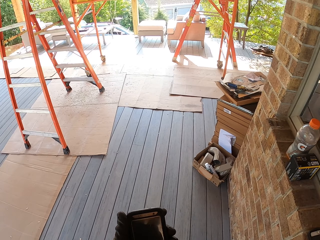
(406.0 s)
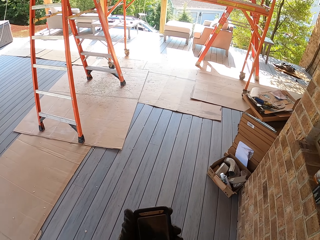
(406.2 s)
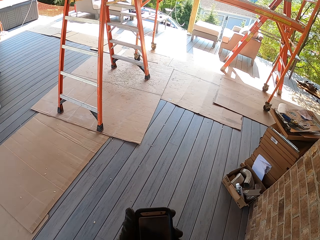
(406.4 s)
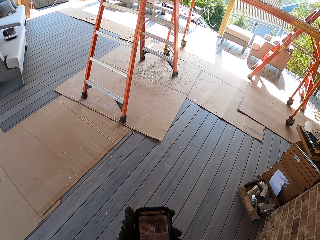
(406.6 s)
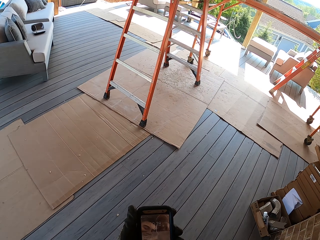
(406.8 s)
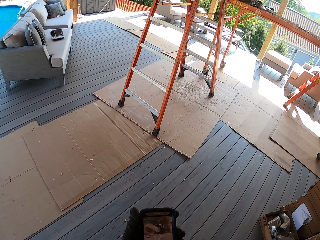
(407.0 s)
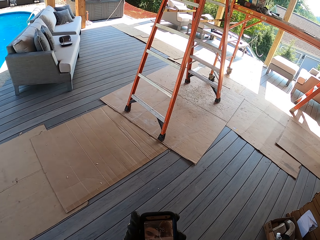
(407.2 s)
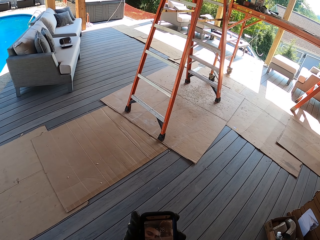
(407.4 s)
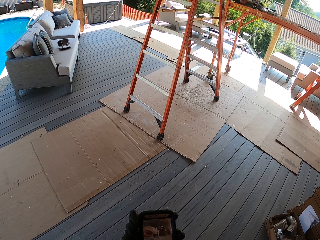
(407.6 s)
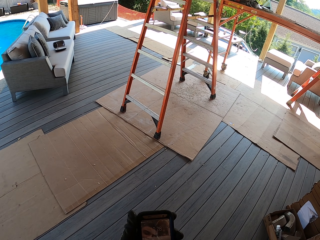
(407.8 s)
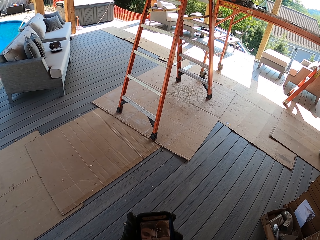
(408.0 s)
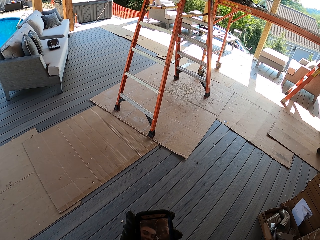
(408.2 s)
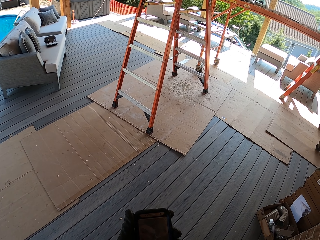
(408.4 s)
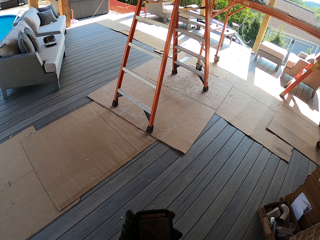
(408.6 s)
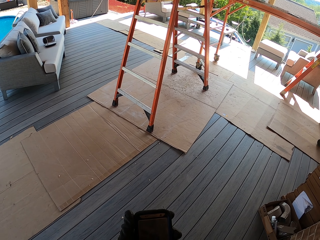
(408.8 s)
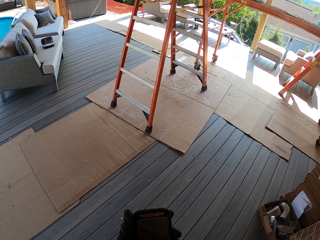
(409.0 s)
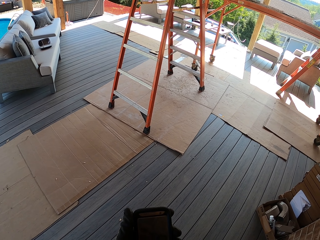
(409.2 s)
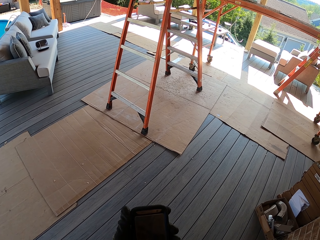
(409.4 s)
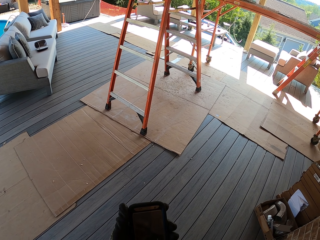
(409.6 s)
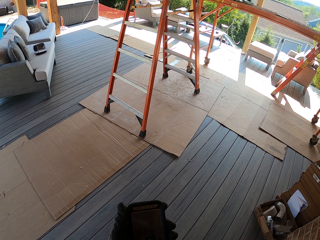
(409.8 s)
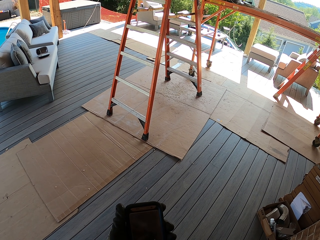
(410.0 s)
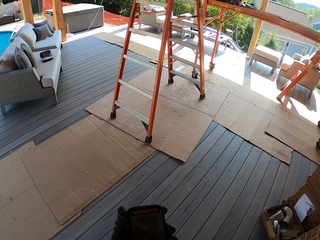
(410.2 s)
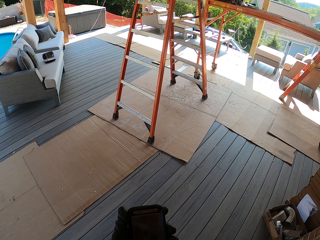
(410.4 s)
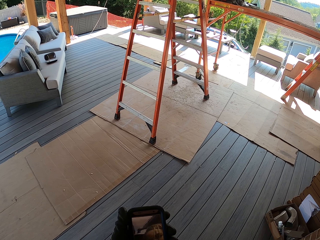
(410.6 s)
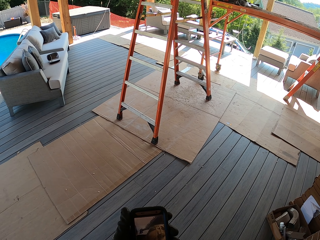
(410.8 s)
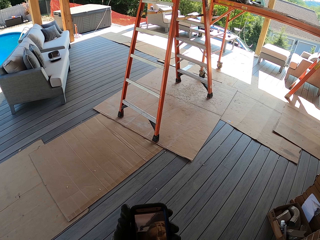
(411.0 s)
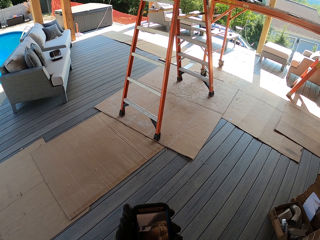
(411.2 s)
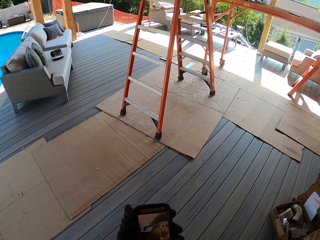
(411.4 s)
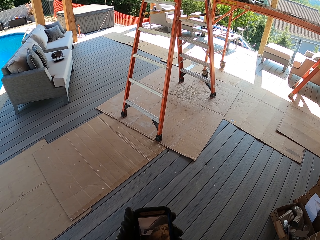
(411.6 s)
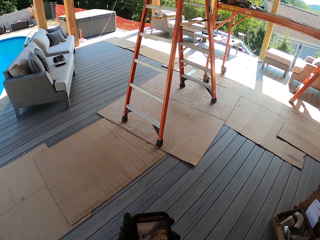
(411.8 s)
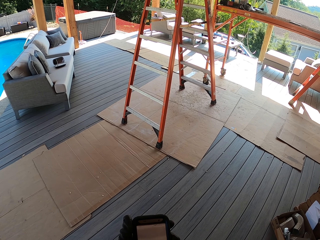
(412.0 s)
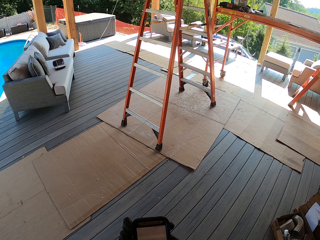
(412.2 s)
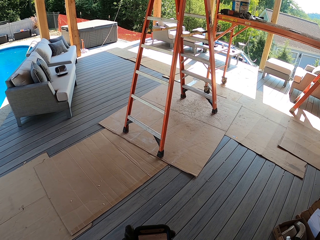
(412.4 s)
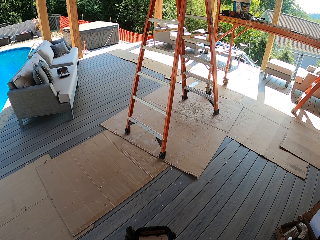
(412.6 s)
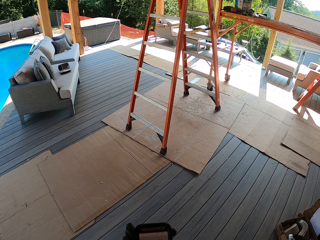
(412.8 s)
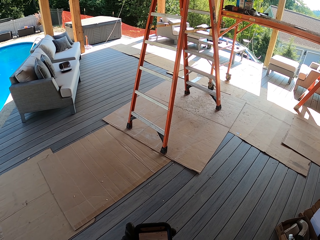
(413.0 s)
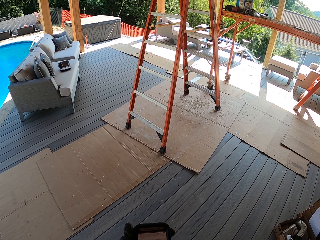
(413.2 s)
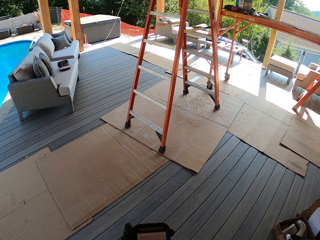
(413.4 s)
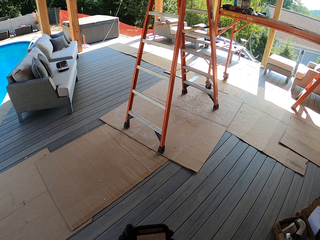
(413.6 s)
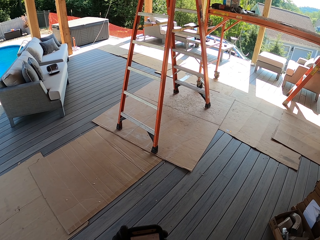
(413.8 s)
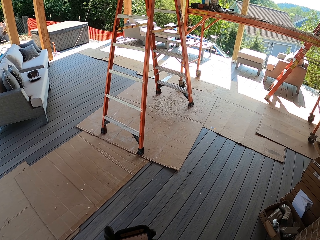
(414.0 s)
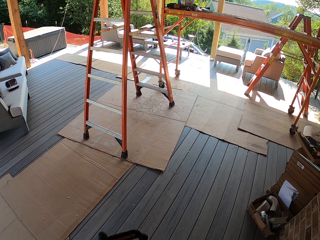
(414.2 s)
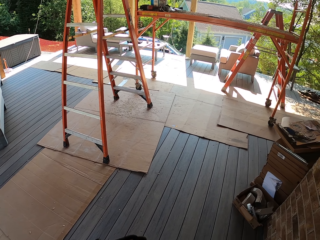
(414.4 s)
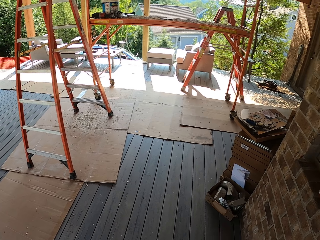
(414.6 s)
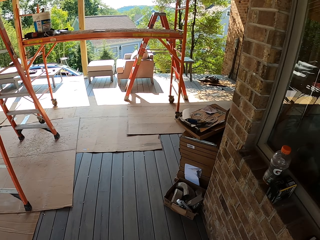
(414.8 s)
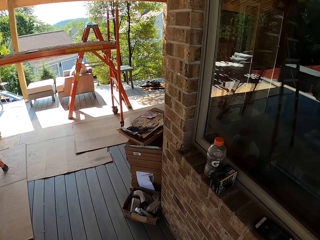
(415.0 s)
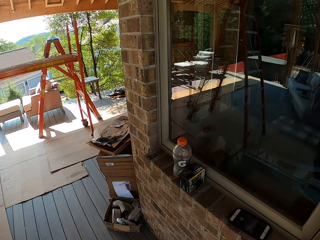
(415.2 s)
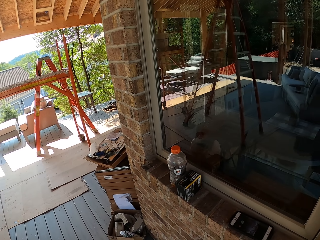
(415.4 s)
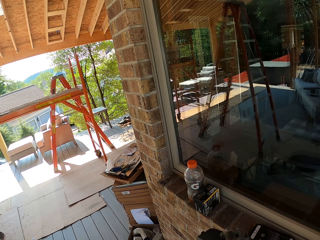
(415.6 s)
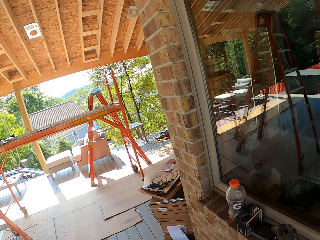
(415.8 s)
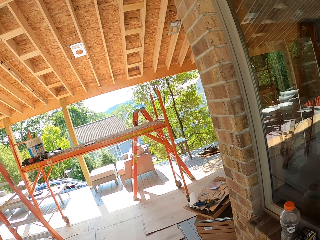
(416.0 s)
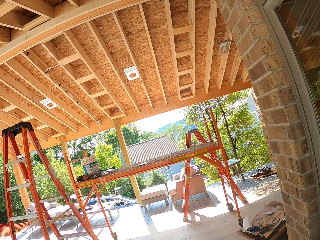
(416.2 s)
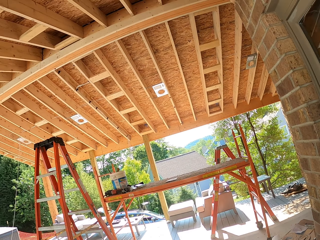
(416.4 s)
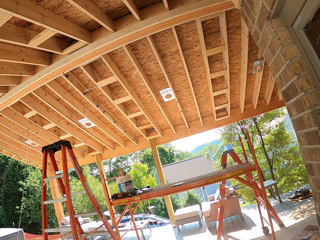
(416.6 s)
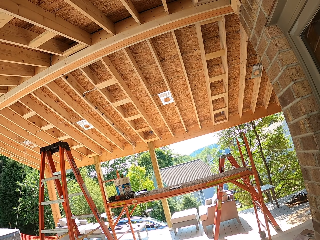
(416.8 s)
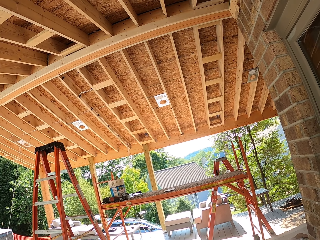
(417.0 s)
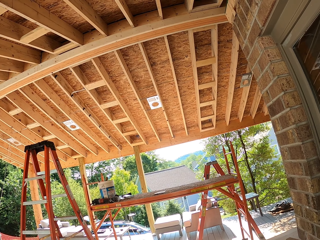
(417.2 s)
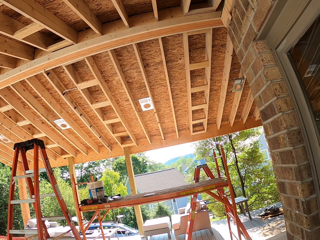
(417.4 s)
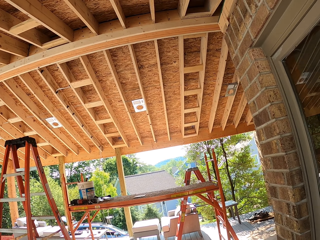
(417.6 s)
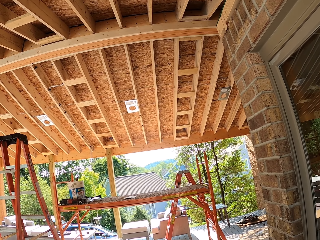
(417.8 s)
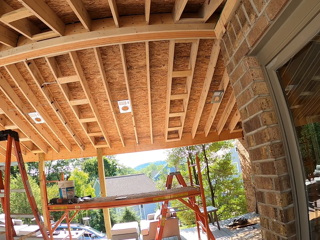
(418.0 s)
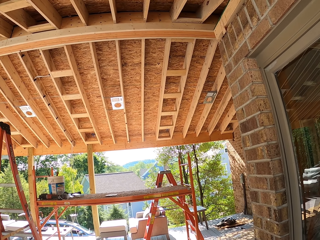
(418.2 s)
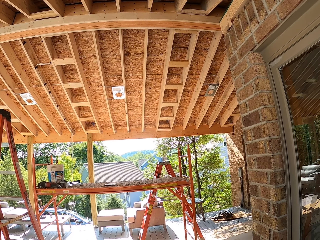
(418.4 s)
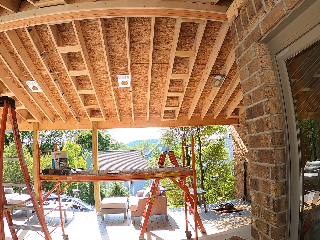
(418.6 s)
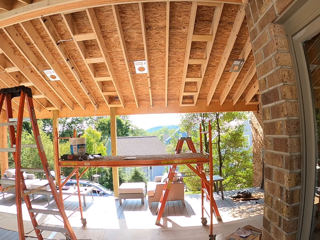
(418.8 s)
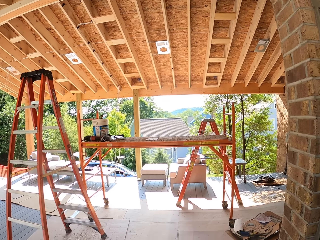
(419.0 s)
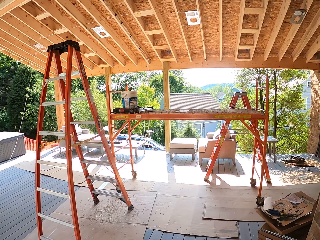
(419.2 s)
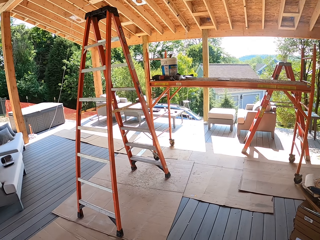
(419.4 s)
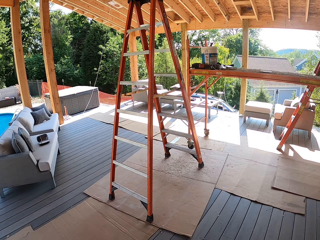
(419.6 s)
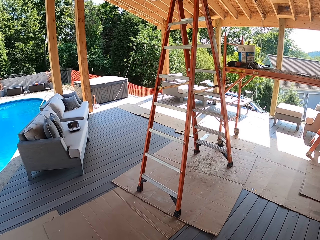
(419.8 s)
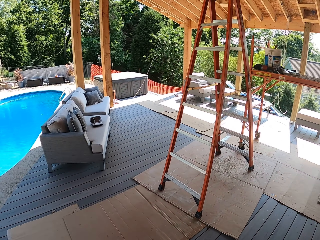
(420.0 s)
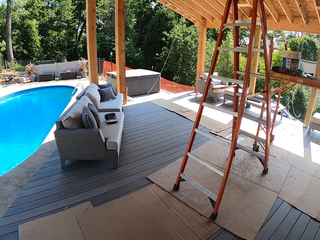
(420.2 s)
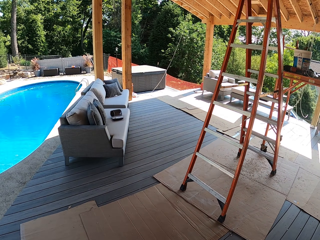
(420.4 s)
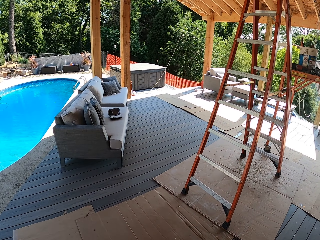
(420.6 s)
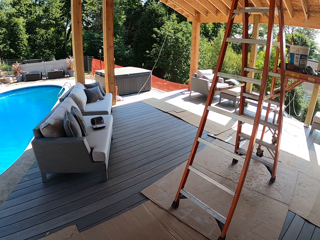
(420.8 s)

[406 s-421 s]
The camera wearer scrolls through the phone. They dial the phone. They put the phone on the window. They walk around. They walk.

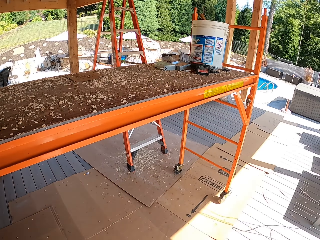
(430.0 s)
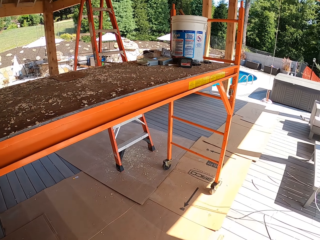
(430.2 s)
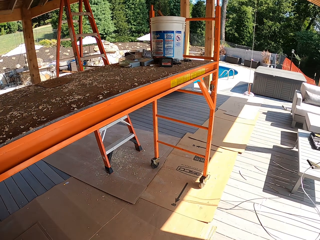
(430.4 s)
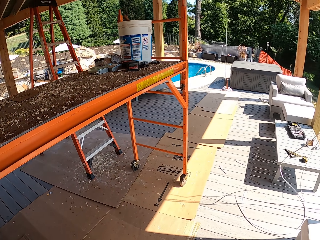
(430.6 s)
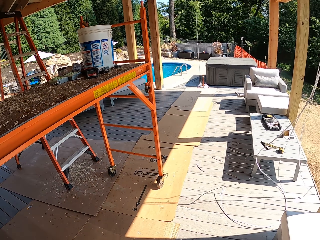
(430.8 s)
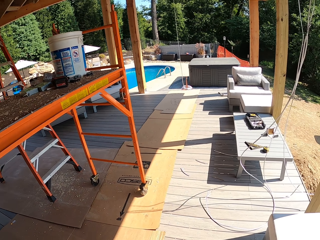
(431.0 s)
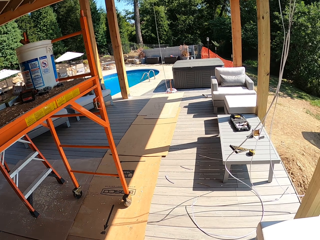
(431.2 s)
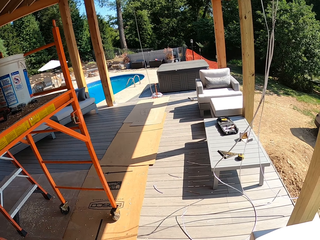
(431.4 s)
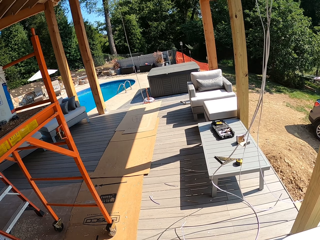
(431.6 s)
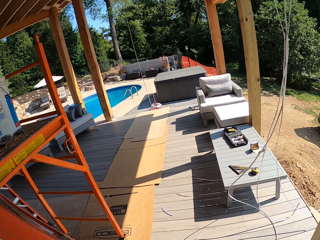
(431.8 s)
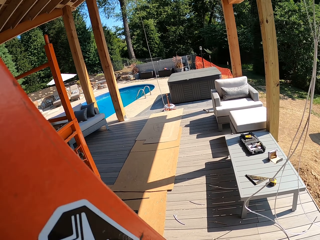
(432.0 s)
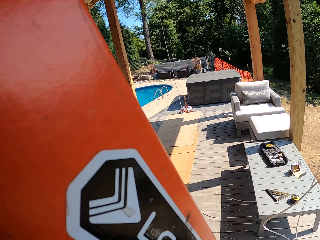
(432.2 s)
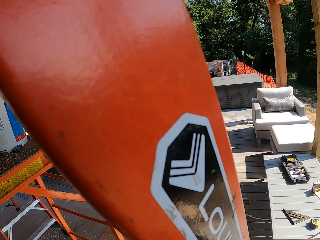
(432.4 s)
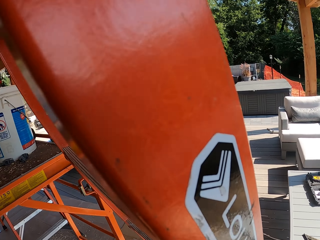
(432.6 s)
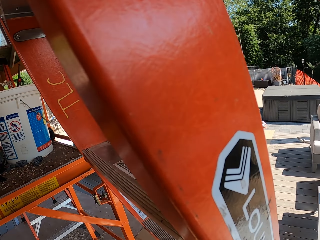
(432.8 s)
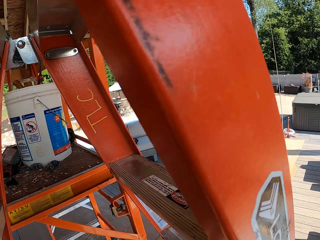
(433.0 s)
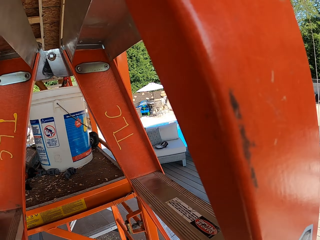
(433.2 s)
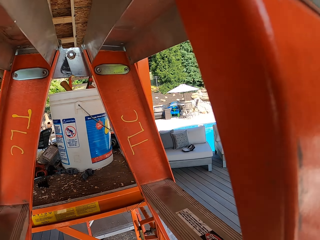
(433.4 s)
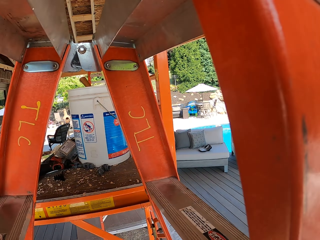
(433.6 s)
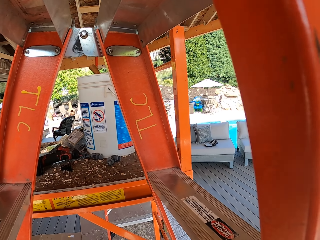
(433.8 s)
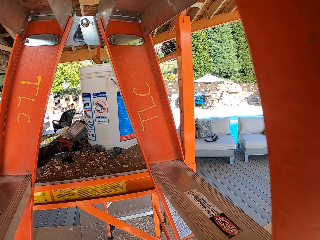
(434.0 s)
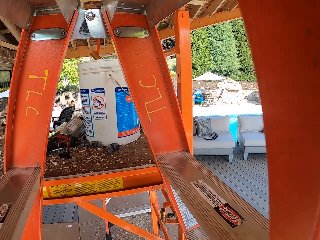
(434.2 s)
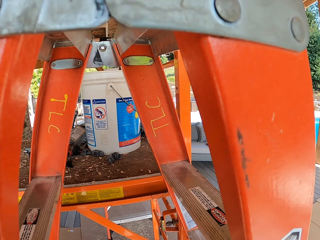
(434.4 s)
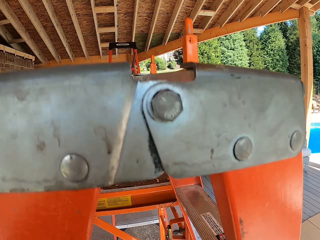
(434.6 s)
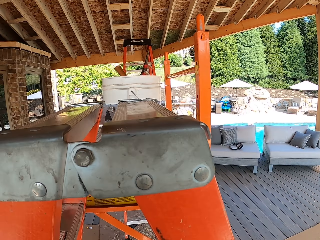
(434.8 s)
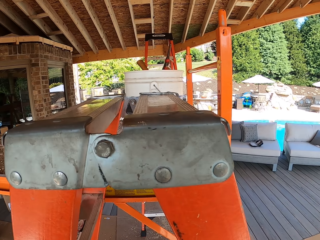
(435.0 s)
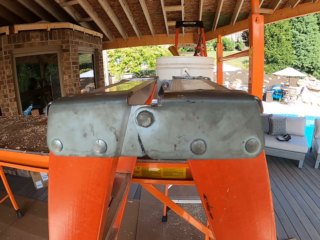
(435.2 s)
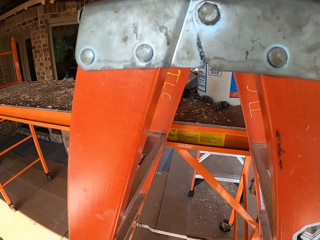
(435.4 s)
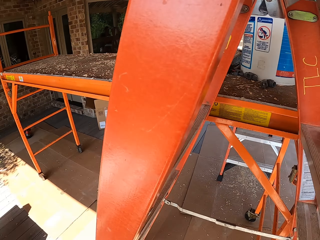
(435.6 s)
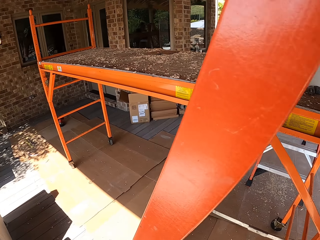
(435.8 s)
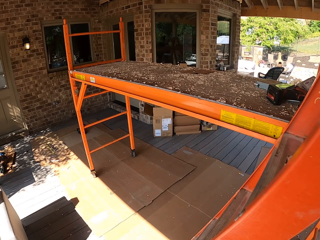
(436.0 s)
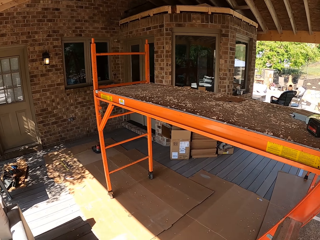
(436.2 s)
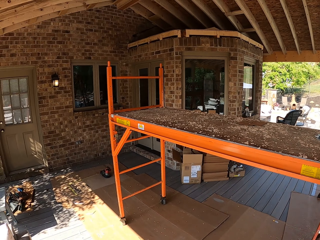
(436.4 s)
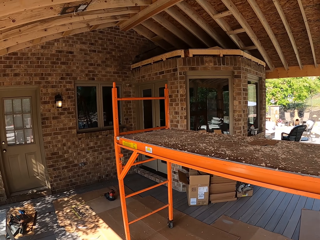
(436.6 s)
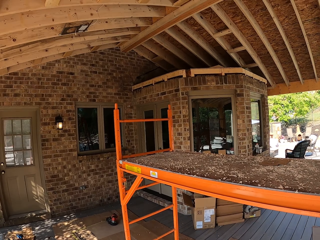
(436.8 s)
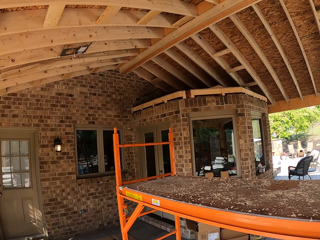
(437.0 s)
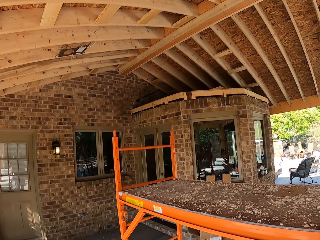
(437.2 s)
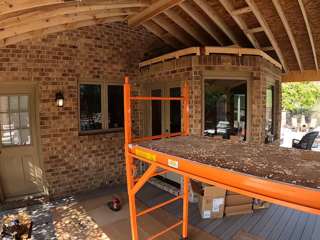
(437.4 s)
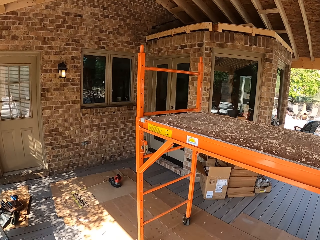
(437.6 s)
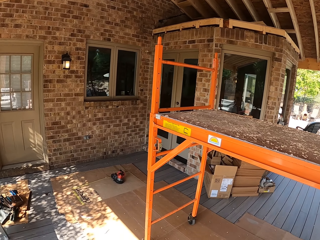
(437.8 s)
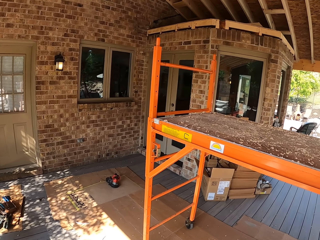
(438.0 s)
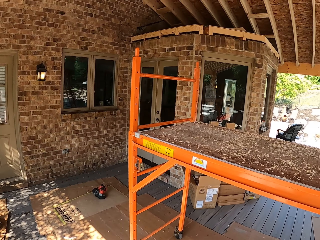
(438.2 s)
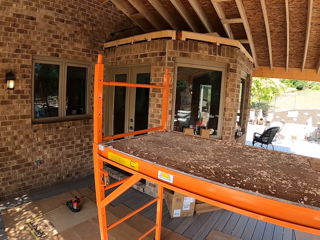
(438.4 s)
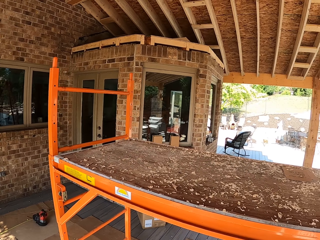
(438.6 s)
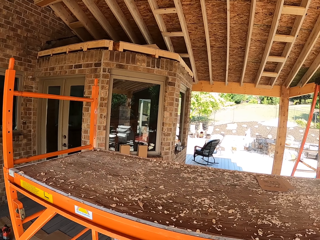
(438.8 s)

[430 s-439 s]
The camera wearer carries the ladder. They walk.
